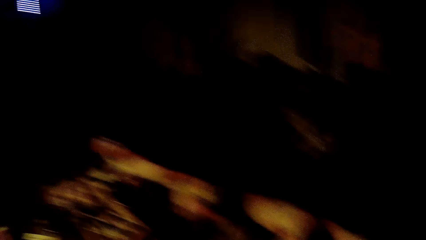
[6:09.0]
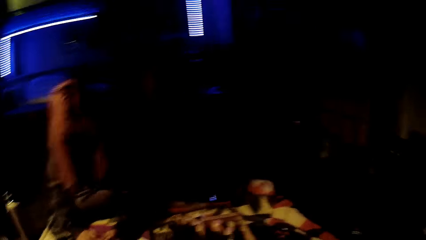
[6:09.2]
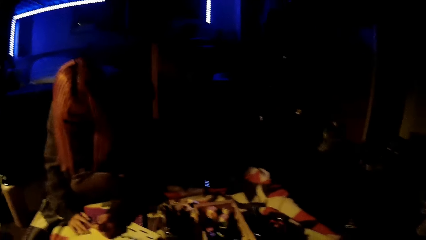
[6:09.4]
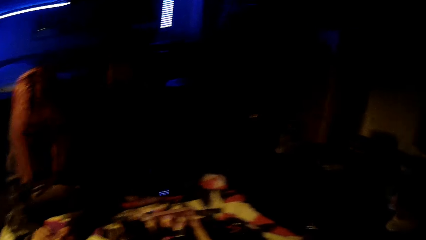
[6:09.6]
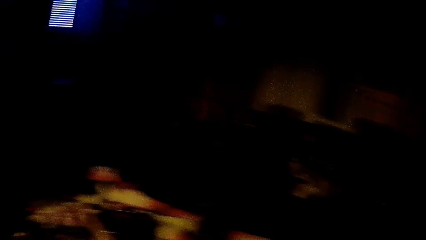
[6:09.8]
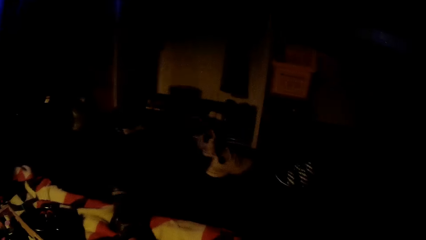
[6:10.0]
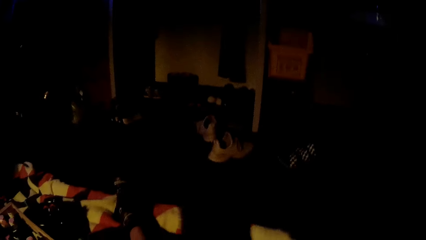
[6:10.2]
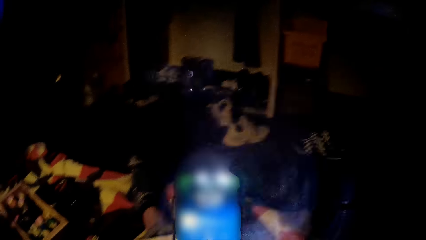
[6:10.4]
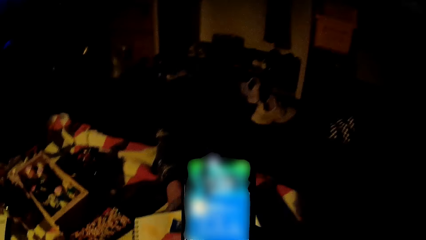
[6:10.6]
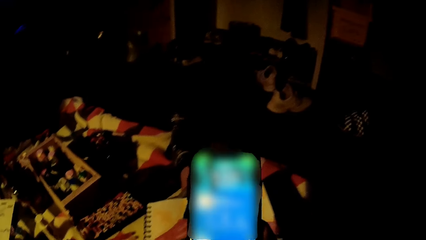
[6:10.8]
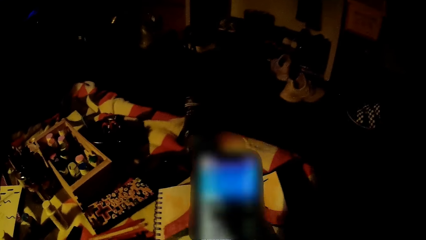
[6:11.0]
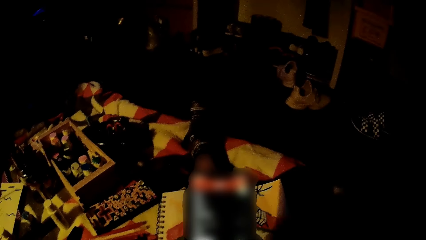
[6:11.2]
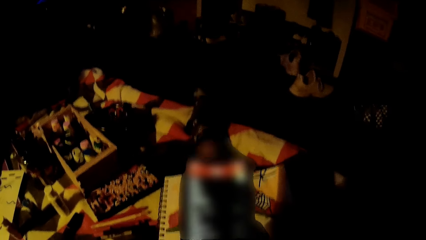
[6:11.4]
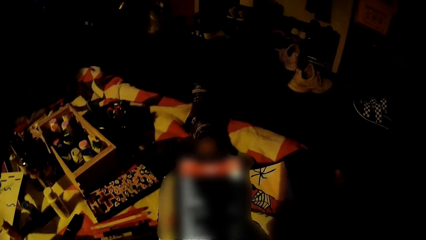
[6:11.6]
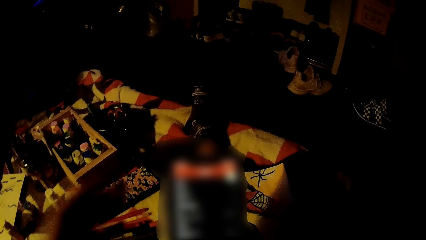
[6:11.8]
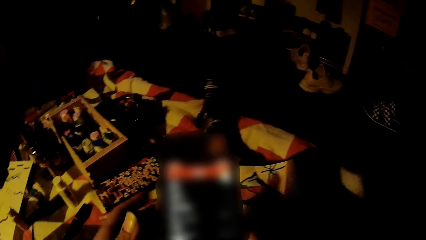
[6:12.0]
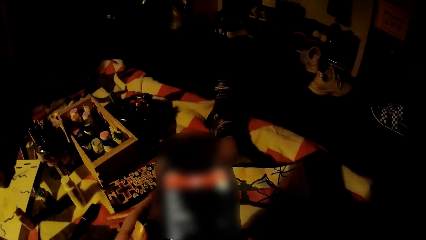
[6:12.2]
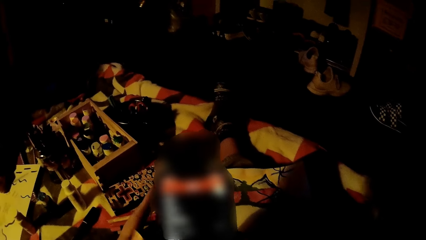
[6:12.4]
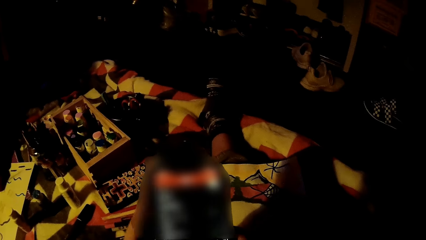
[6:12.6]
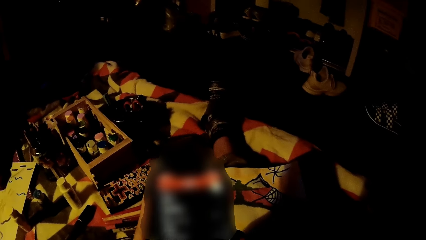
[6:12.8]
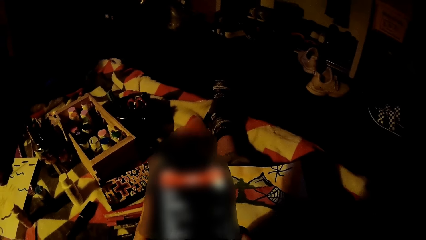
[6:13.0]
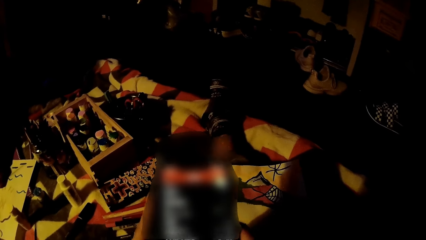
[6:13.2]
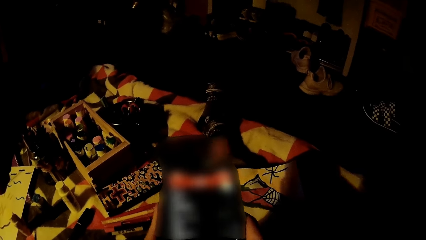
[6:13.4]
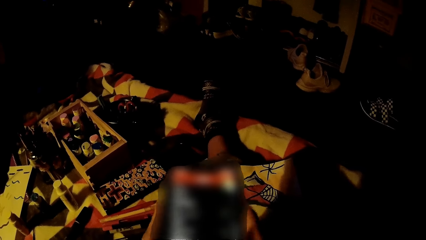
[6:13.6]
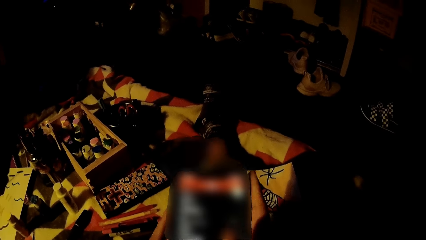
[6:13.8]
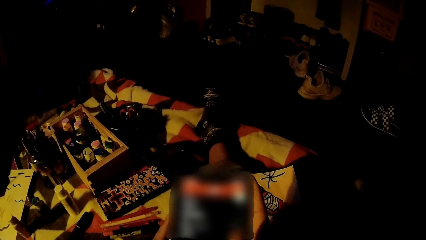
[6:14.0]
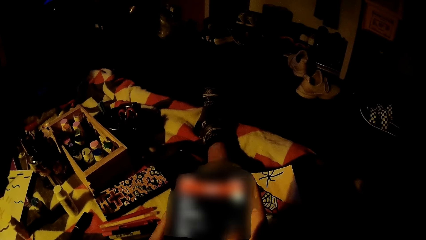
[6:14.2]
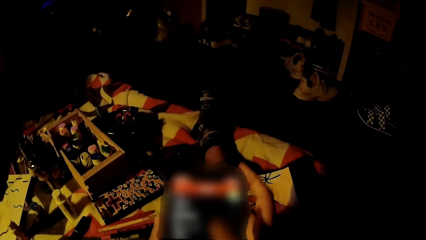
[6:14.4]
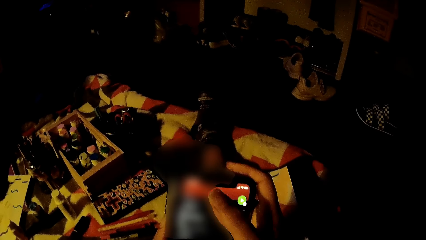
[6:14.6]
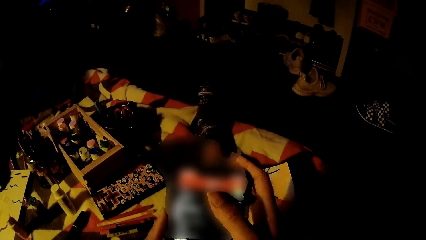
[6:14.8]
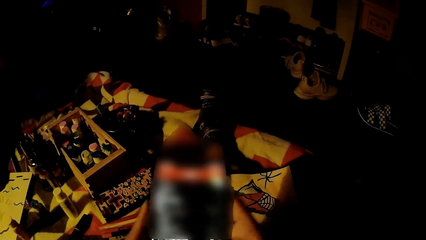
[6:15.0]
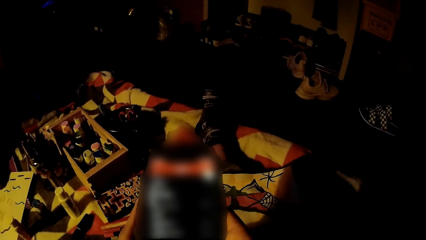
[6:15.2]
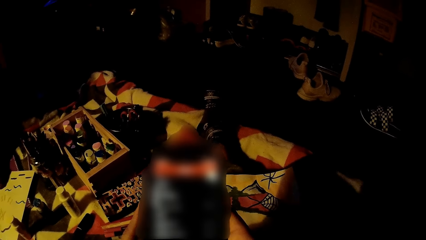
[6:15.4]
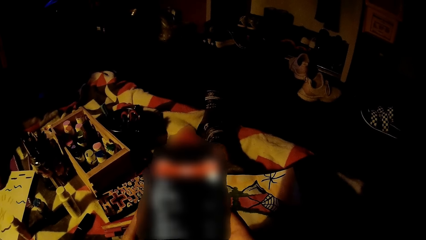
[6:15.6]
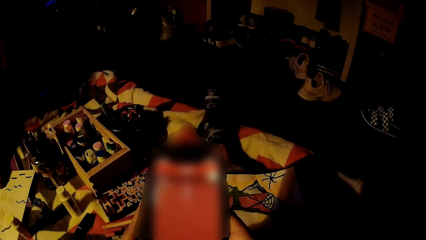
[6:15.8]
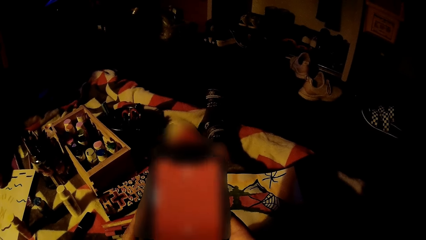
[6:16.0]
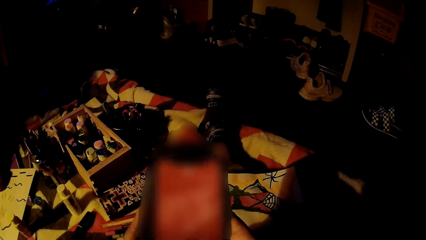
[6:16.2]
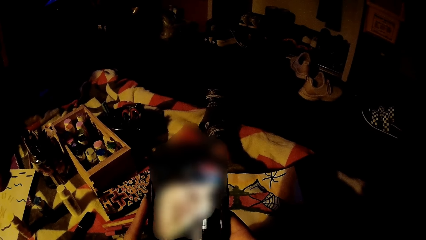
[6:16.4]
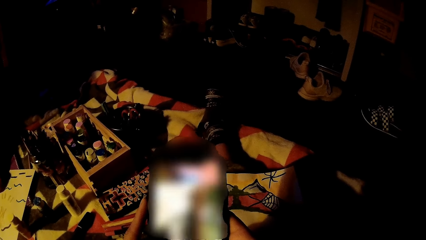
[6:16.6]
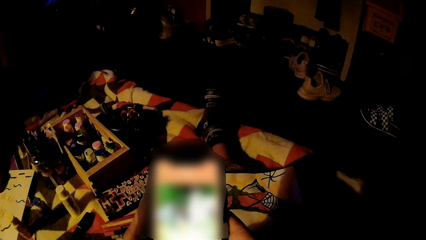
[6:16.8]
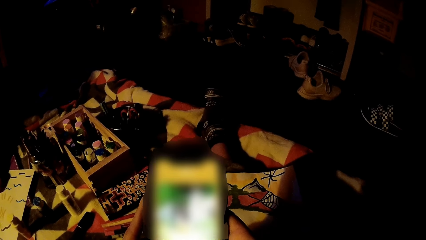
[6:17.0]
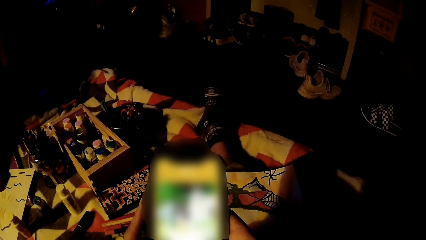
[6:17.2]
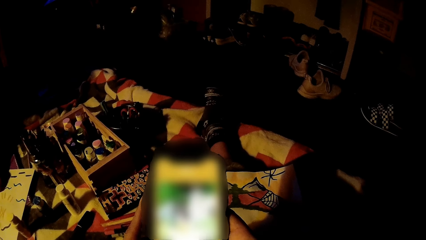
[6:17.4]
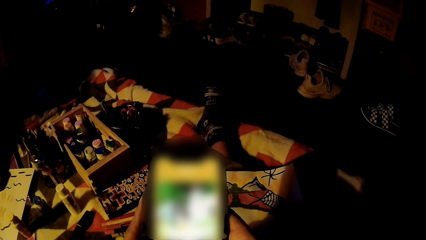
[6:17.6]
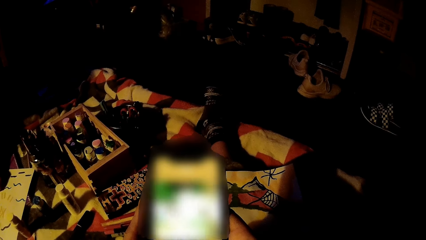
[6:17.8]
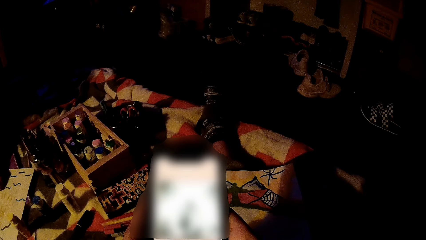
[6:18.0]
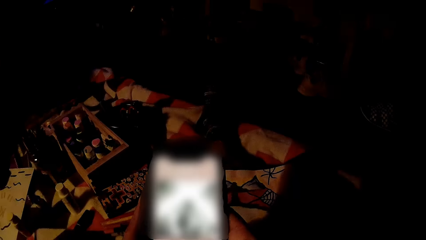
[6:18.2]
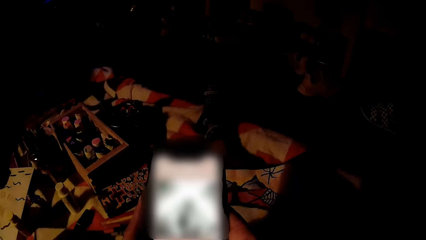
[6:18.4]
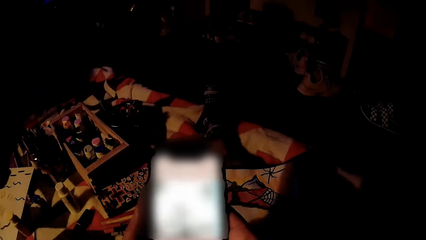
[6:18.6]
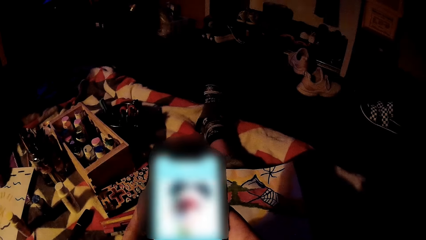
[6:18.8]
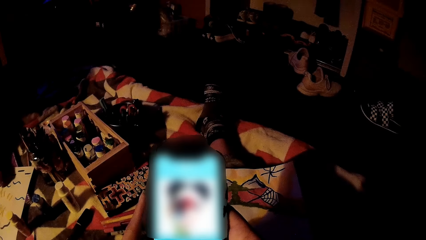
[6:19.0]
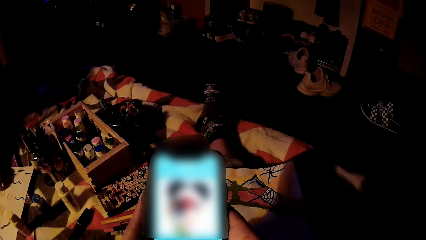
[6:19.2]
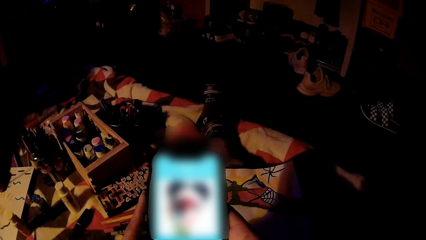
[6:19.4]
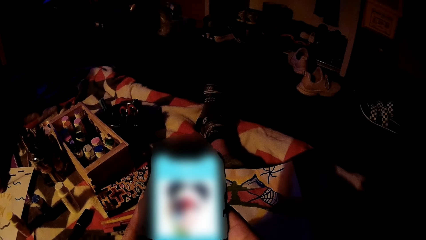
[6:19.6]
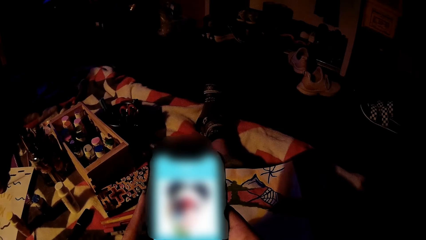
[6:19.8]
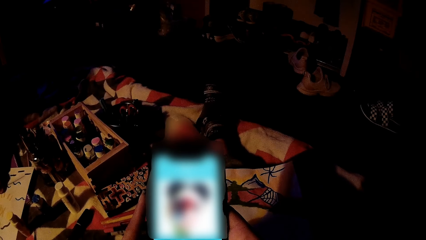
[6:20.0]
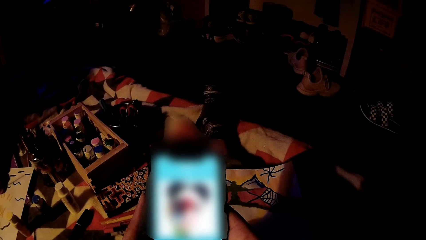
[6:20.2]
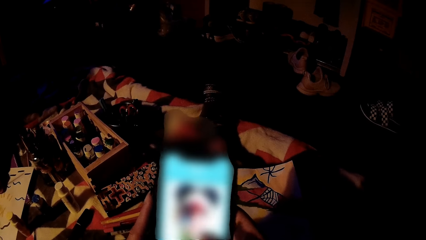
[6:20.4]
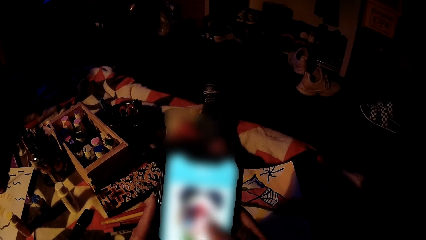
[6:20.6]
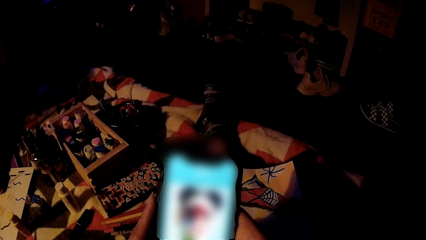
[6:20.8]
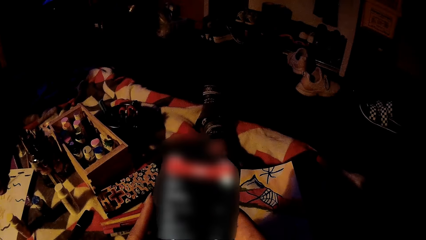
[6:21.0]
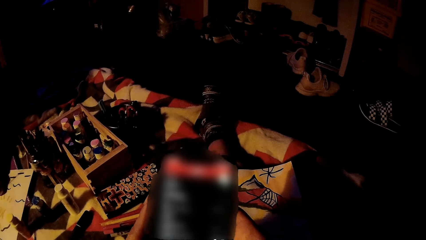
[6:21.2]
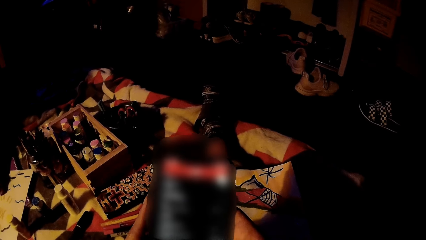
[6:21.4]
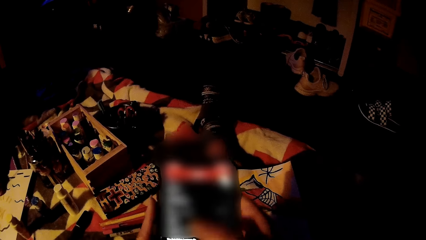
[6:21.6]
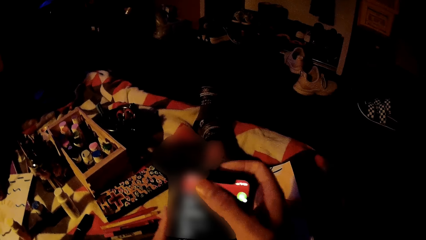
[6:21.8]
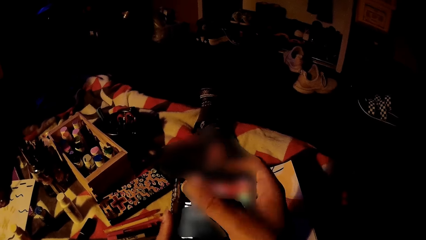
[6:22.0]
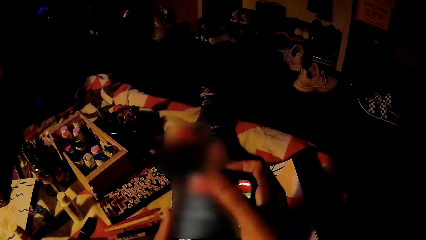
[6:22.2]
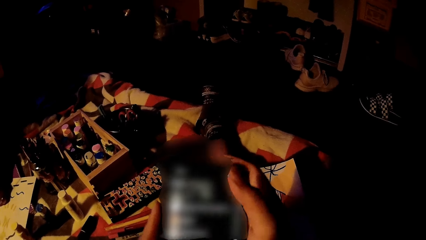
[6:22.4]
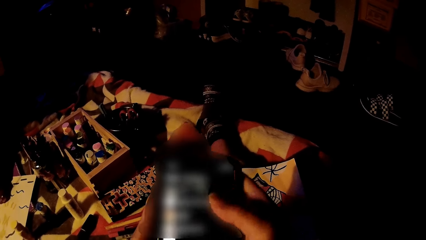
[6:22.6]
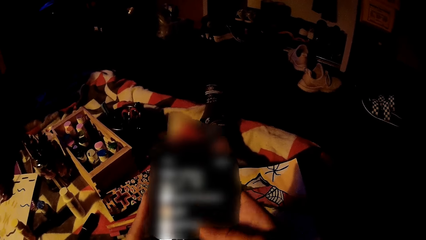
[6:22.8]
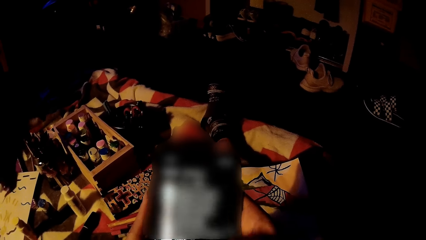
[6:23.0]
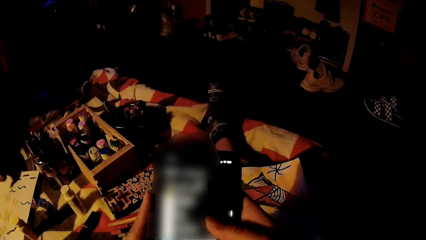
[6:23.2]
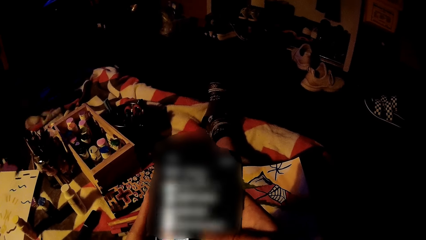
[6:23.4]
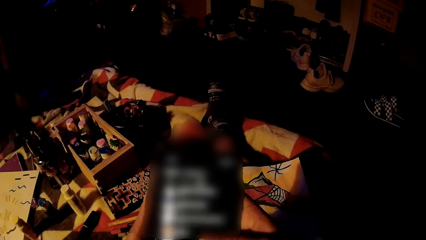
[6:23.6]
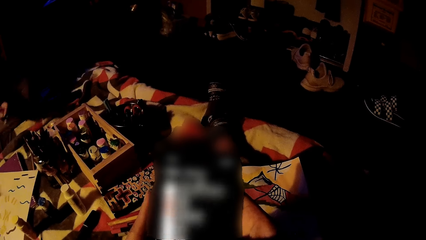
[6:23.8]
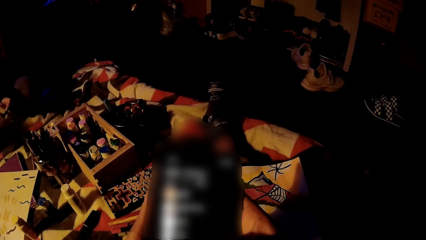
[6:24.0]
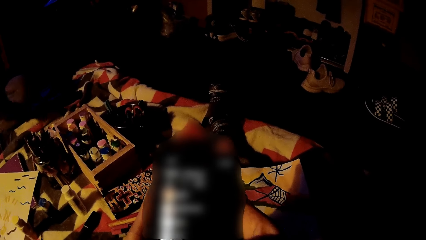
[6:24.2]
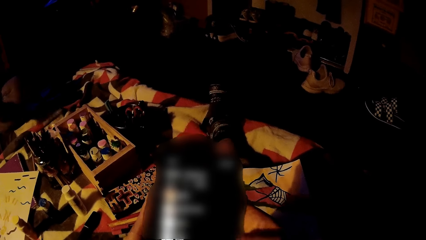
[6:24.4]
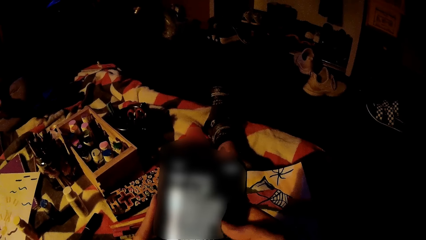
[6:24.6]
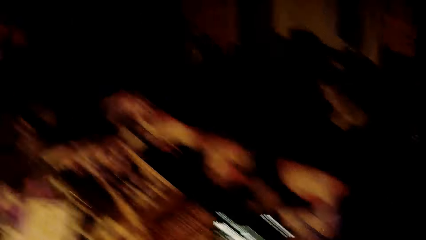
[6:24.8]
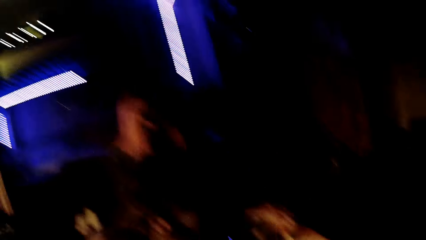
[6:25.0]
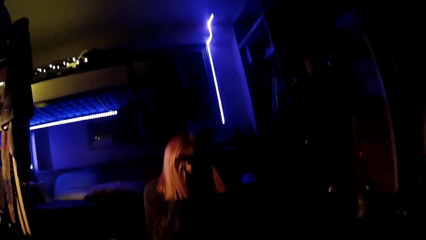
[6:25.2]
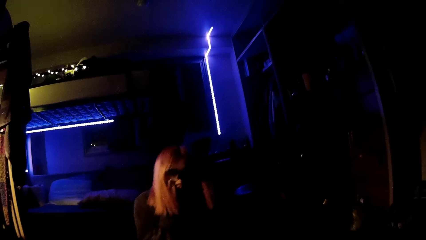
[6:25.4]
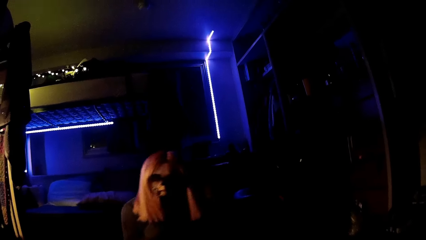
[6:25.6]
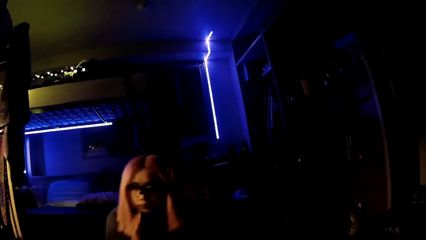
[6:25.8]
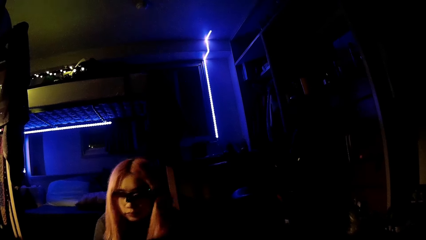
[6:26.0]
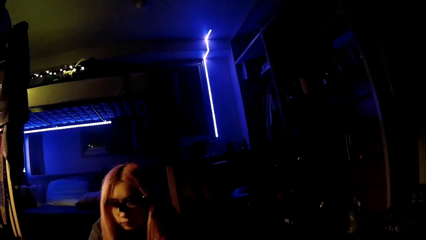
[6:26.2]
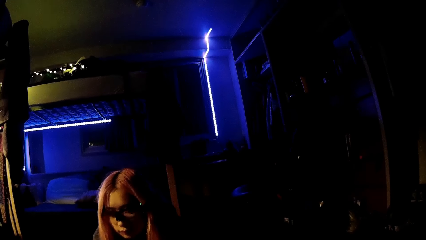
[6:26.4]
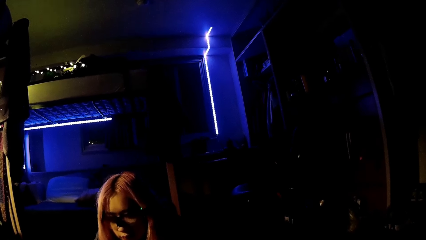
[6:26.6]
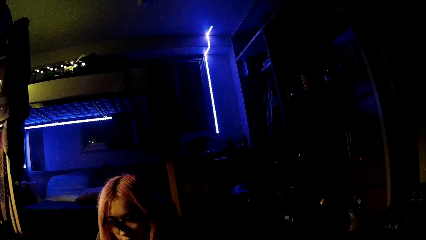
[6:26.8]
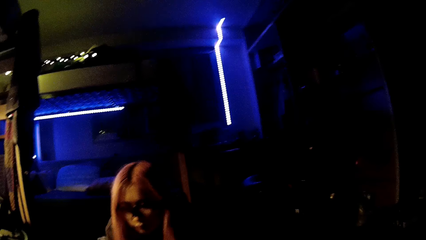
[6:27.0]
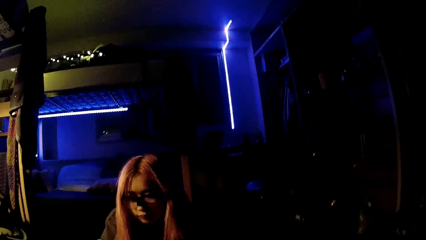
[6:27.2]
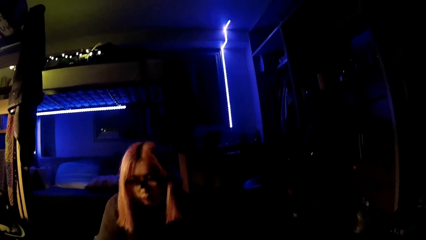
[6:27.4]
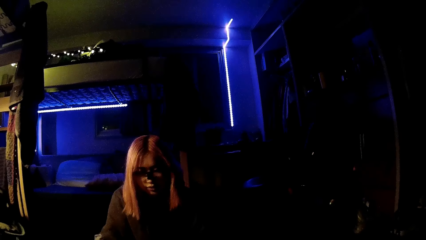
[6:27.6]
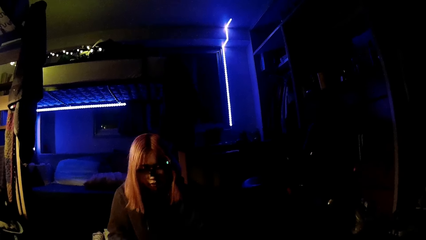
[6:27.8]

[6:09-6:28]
The girl paints in the sketch book with the paint brush in her right hand. The camera wearer operates a phone with her right hand. She scrolls through the phone. The girl paints in the sketch book with the paint brush in her left hand. The camera wearer operates the phone with both hands. She looks at the girl.
